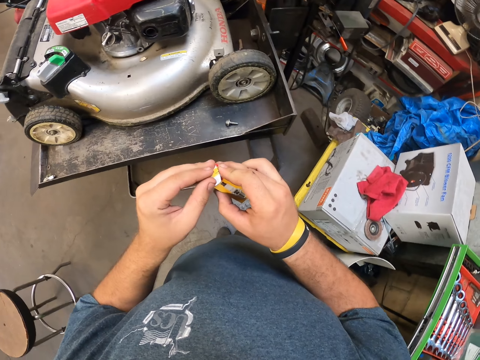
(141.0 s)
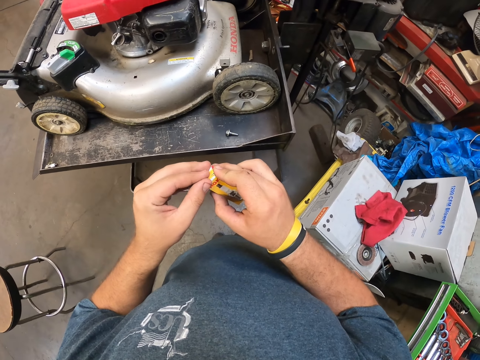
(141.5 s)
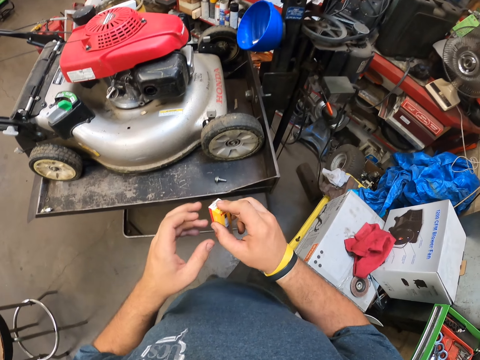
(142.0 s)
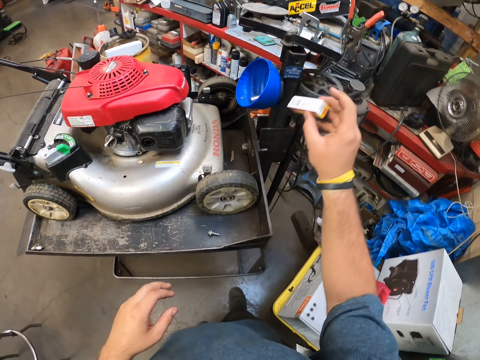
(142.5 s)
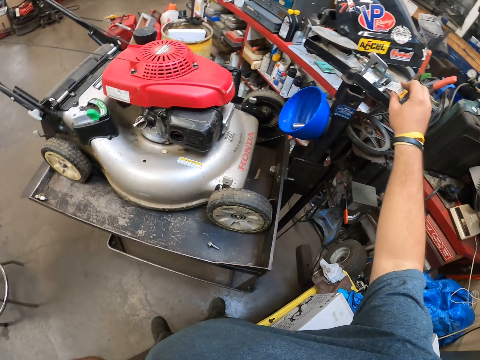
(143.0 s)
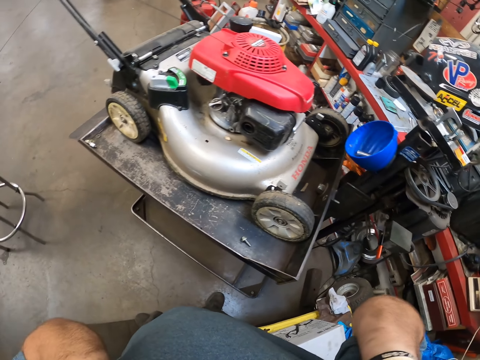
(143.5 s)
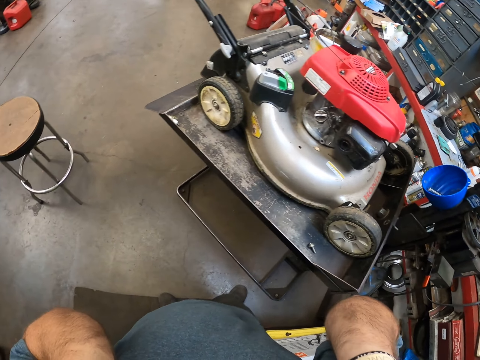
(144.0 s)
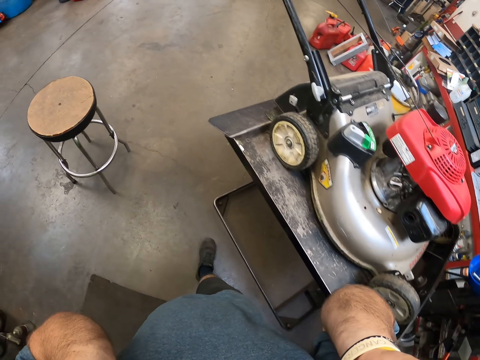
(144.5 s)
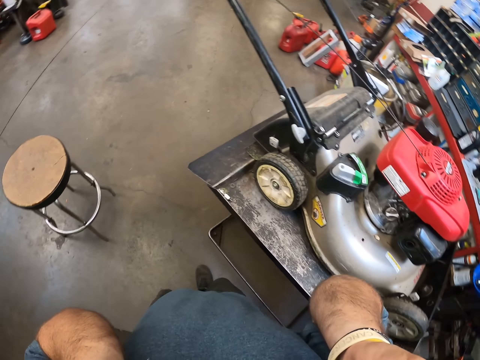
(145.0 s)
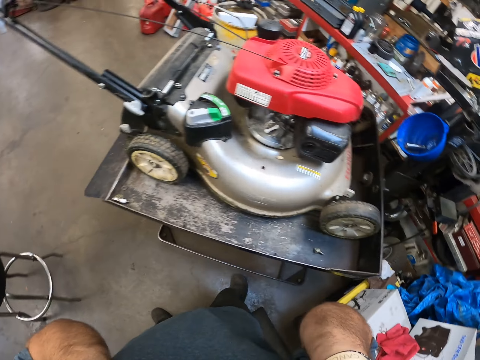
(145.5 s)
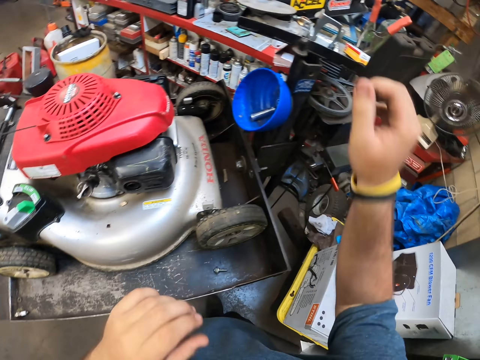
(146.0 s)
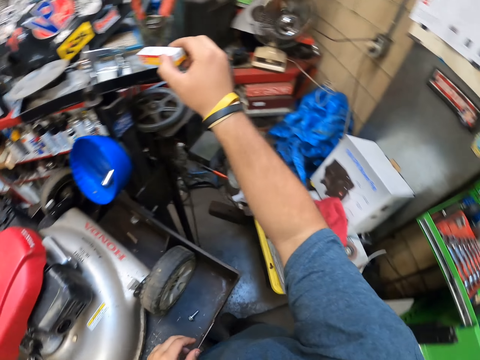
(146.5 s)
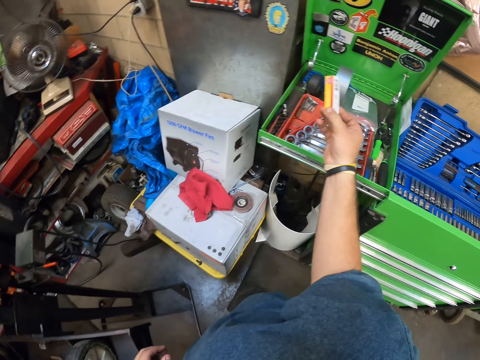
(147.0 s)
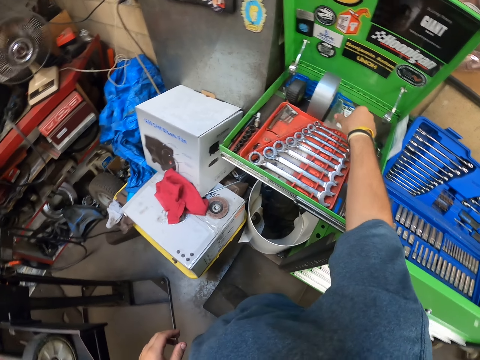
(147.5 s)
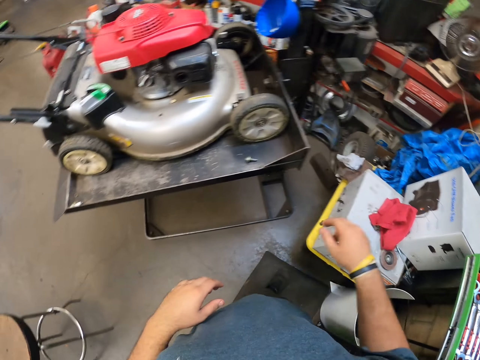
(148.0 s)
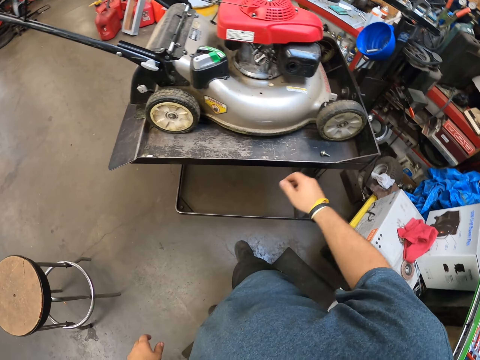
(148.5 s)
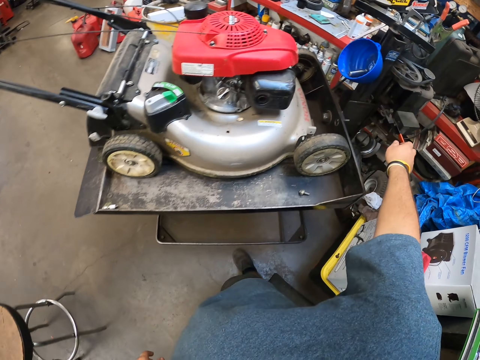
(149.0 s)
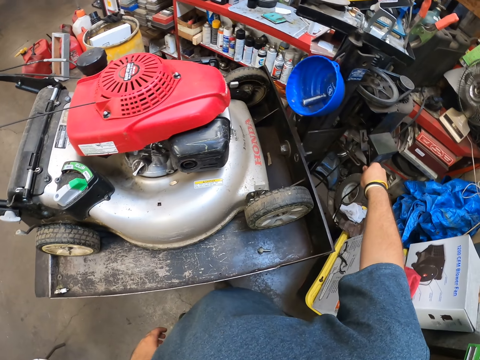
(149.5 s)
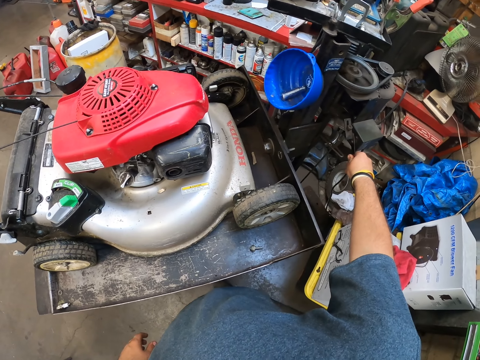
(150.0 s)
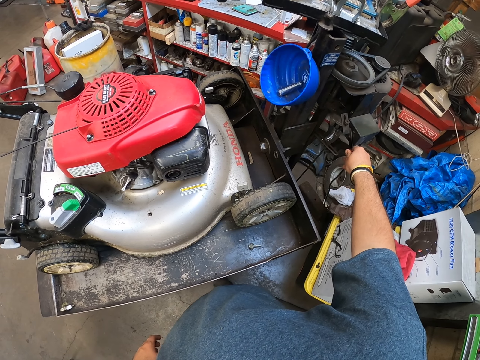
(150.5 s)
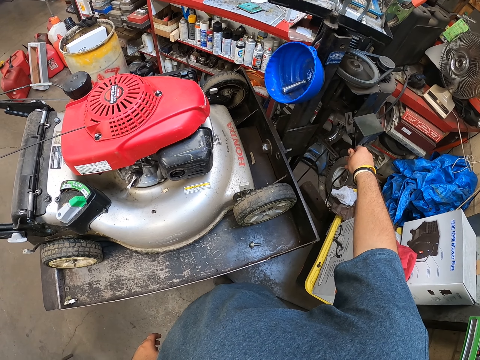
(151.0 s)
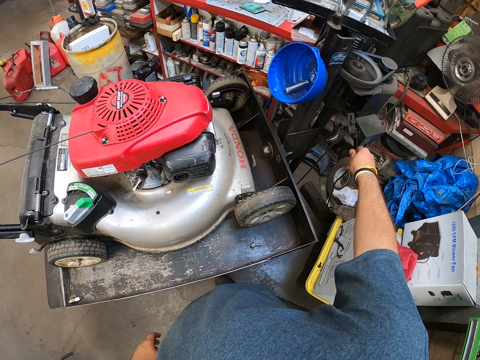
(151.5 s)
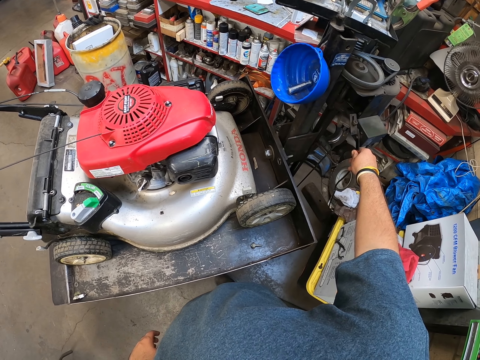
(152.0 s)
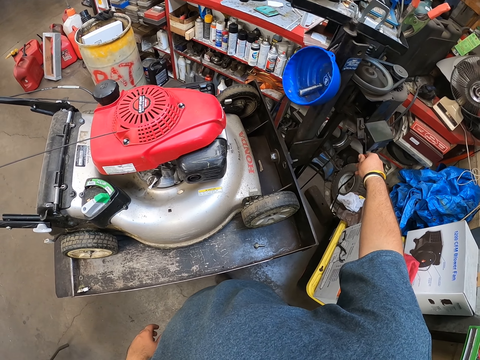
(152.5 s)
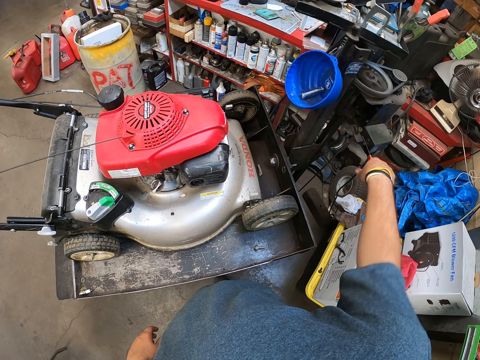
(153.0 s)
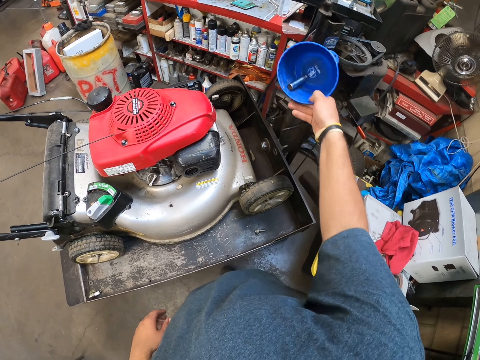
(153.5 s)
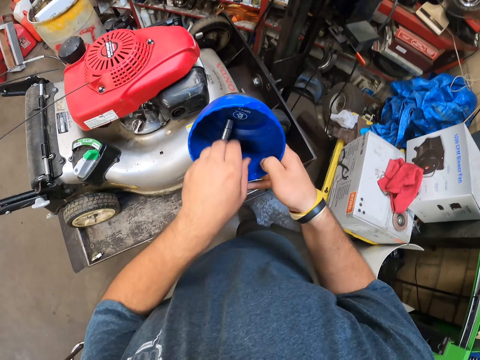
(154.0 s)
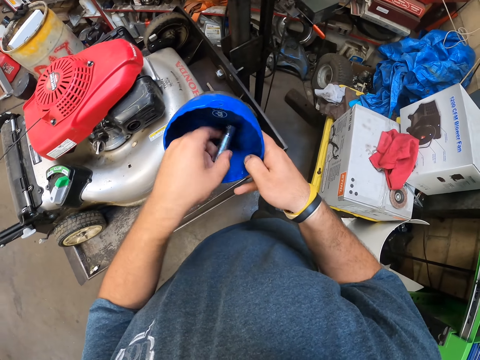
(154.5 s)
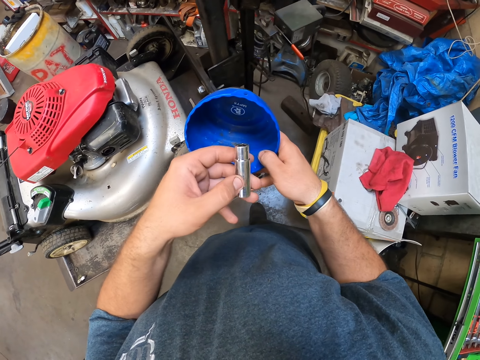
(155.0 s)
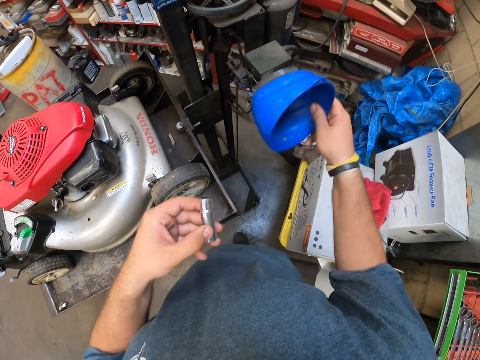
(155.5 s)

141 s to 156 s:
The camera wearer puts the plug on the panel. They hold the plug box. They put the plug box in the tool box. They hold the plastic. They hold the spanner pit.

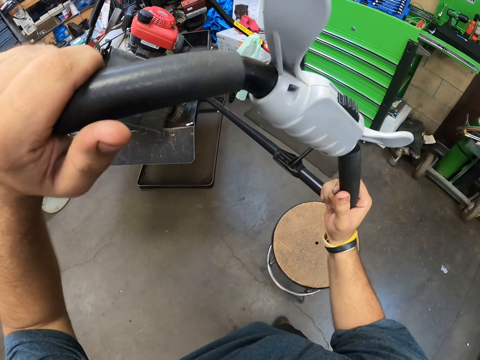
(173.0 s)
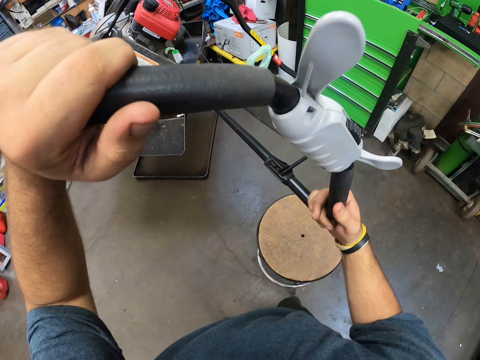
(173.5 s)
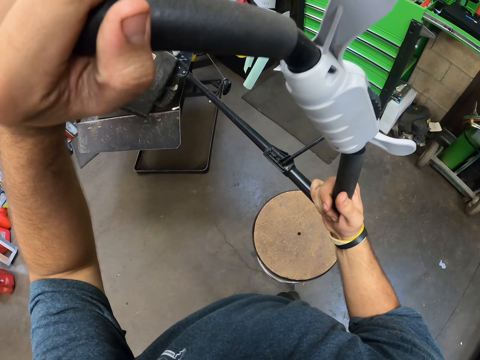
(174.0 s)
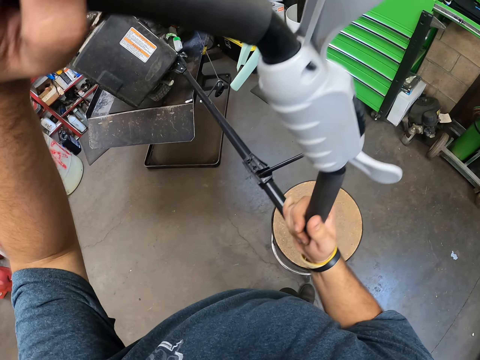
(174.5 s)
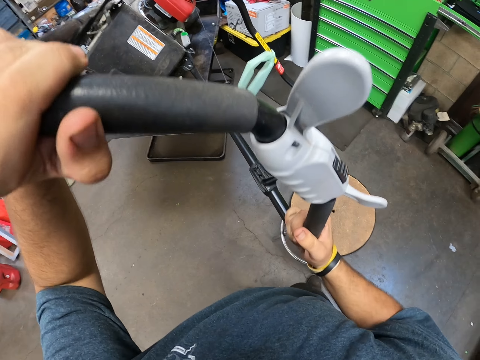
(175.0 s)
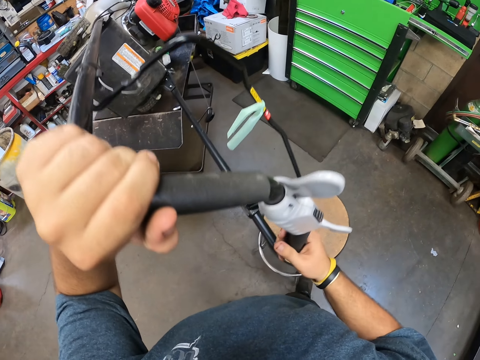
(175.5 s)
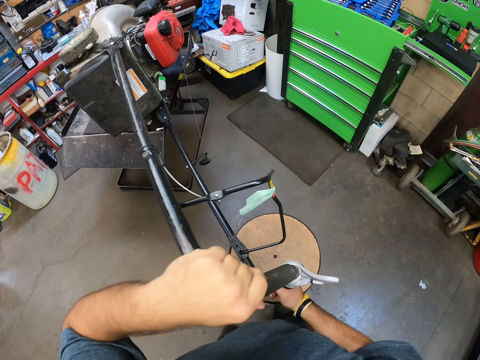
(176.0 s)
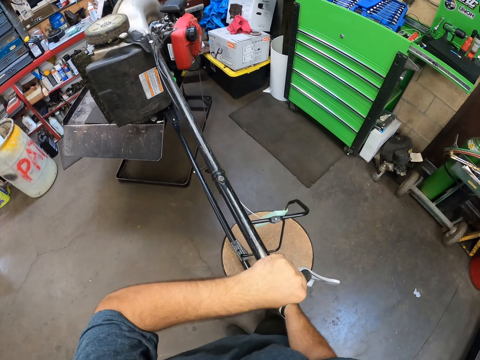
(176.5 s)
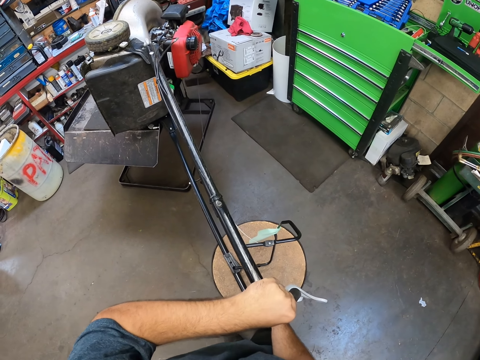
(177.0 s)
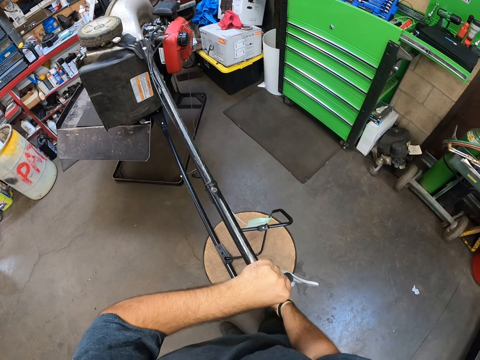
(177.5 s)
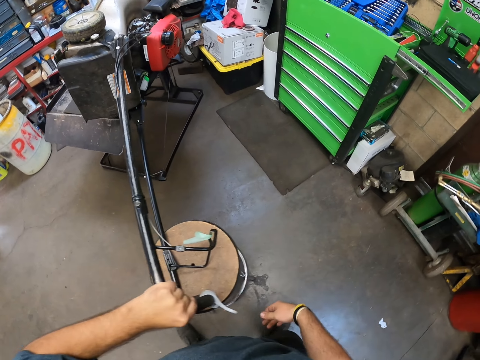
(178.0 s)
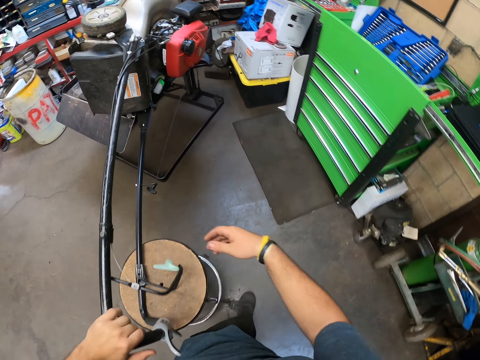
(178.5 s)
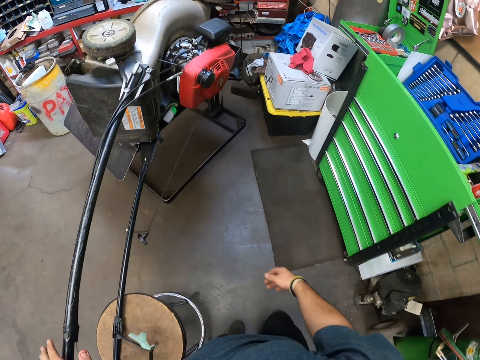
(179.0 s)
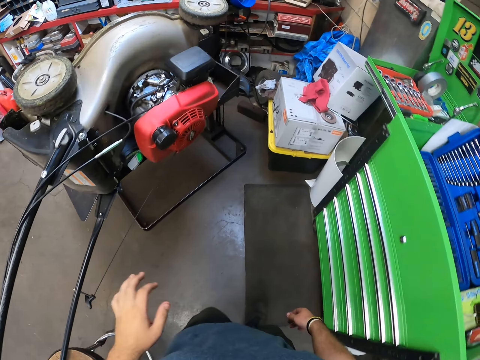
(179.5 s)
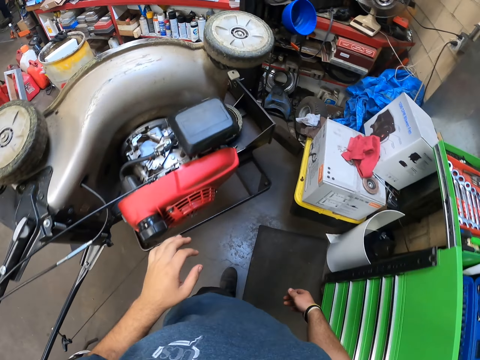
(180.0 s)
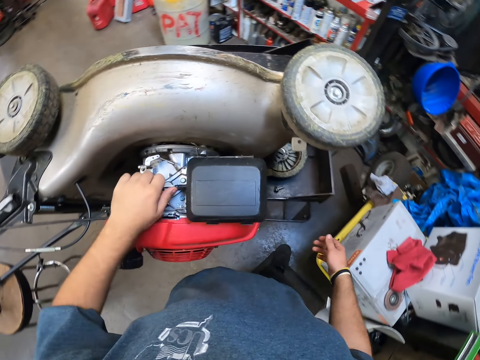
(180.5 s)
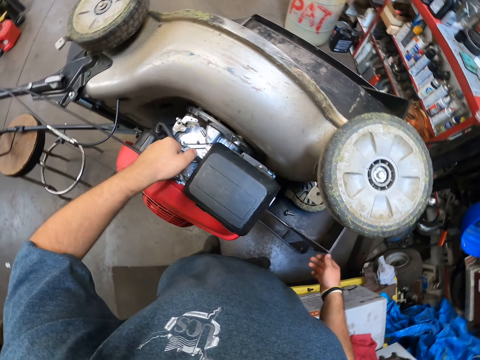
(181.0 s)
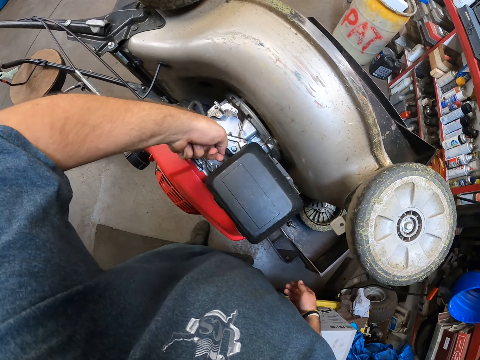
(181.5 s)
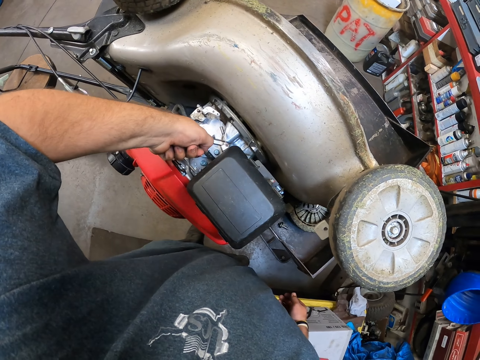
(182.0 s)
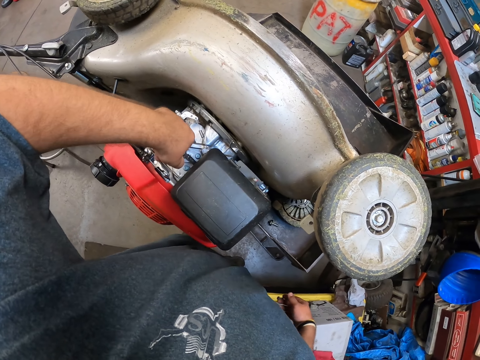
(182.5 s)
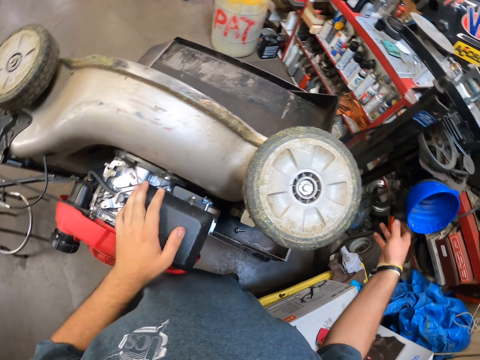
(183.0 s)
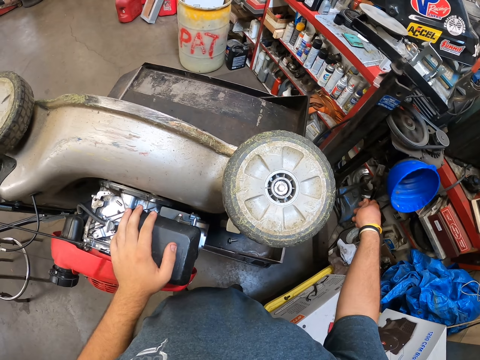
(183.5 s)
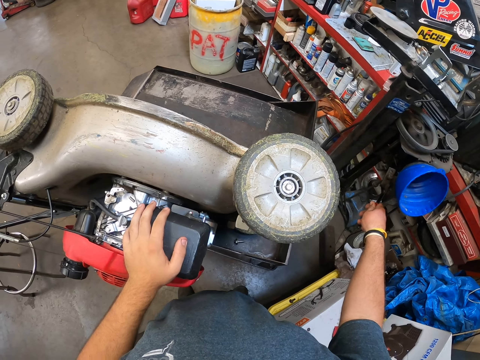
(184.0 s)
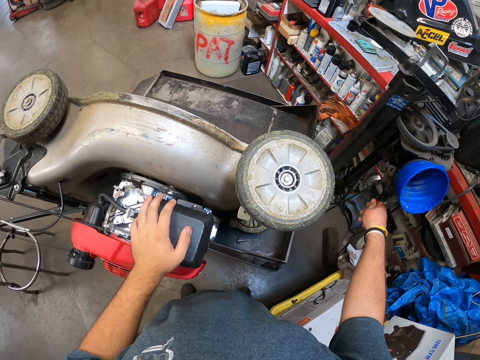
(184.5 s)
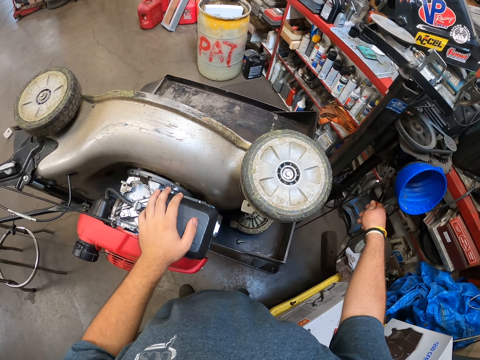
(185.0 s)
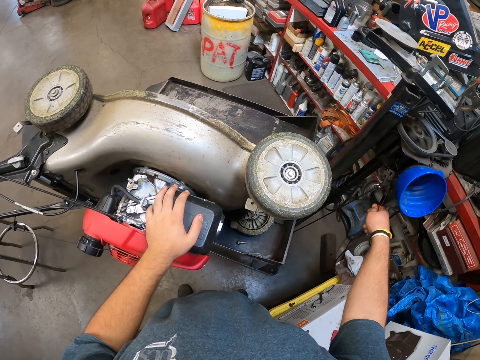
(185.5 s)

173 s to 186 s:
The camera wearer adjusts the lawn mower. They turn the lawn mower.
